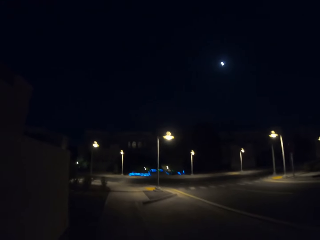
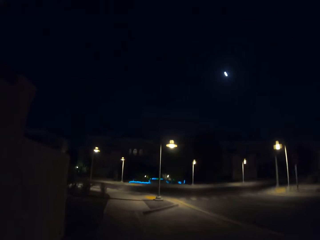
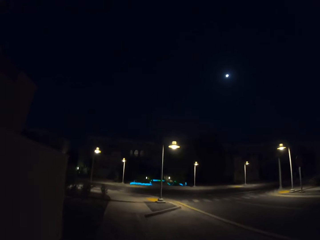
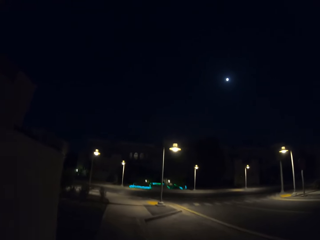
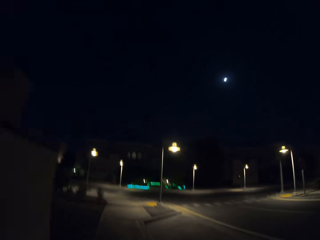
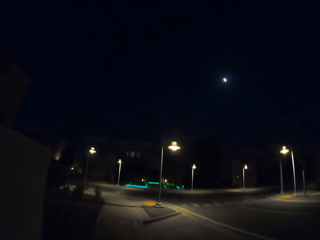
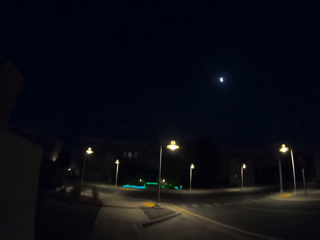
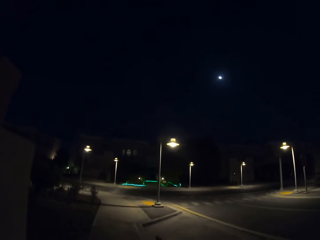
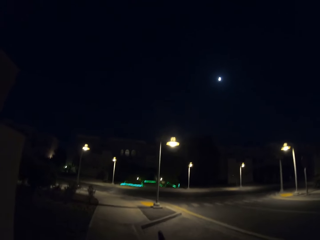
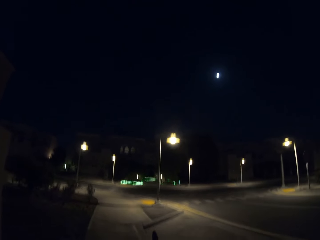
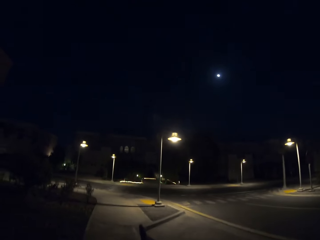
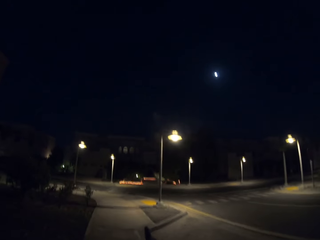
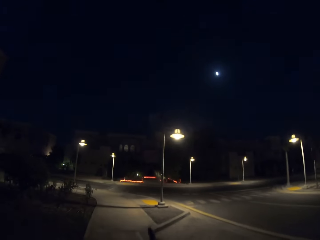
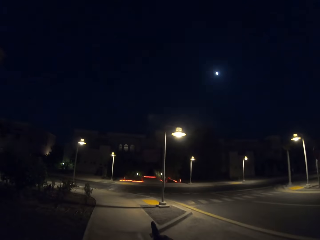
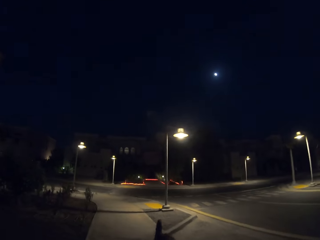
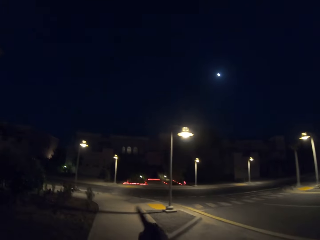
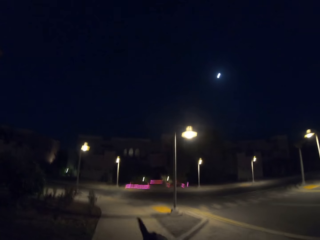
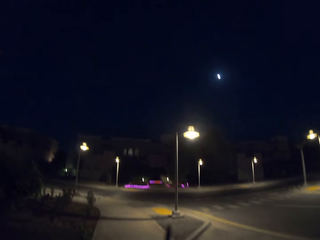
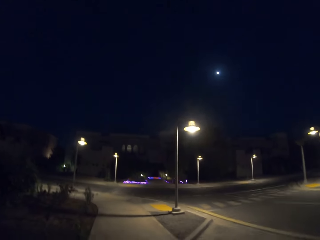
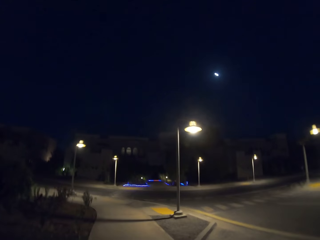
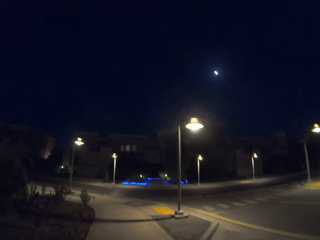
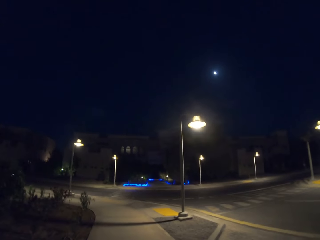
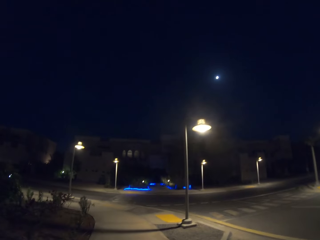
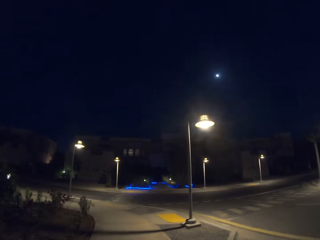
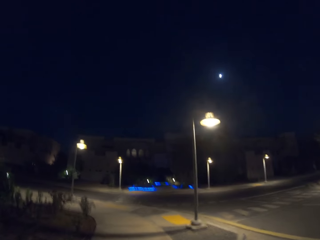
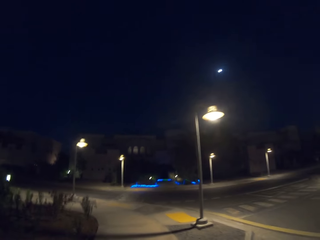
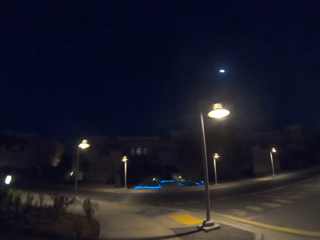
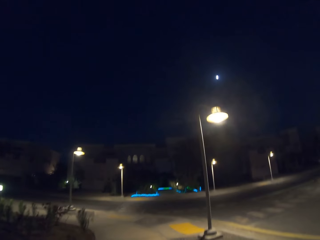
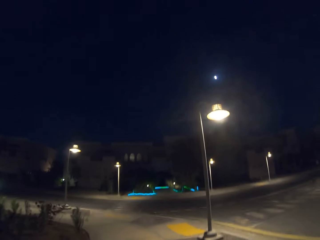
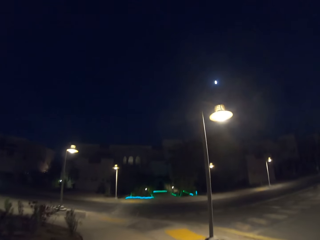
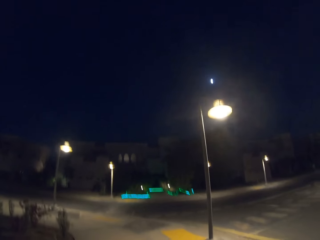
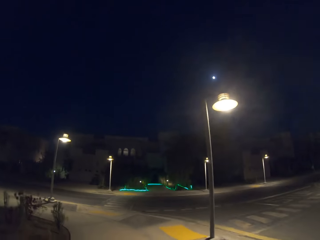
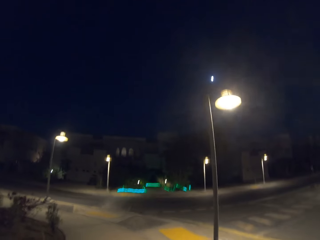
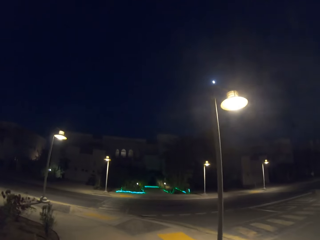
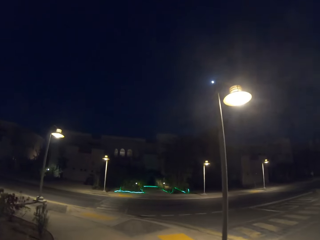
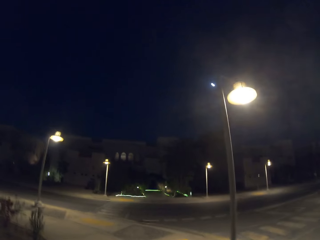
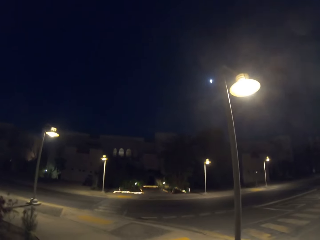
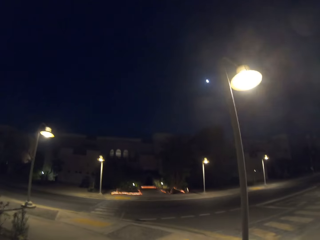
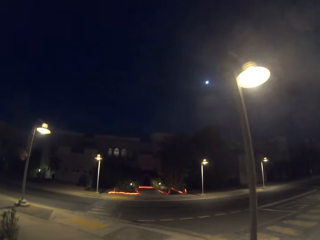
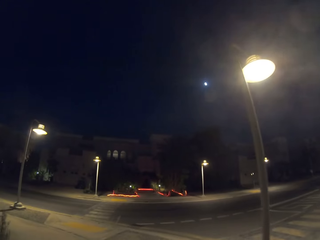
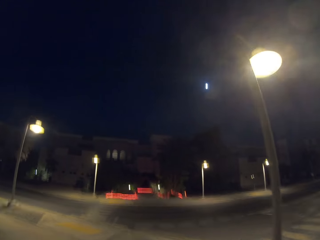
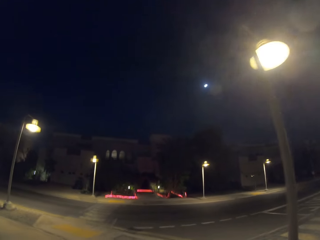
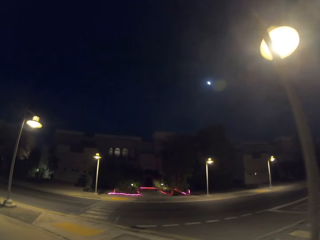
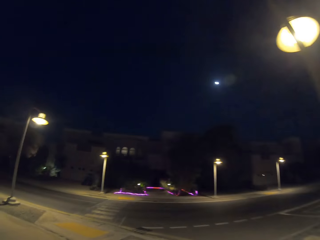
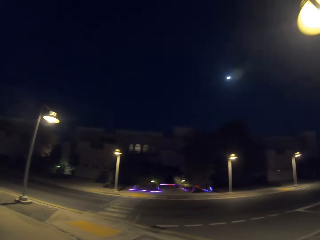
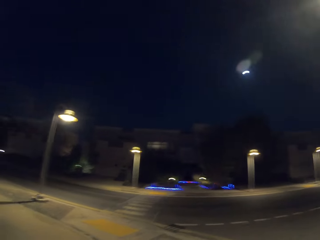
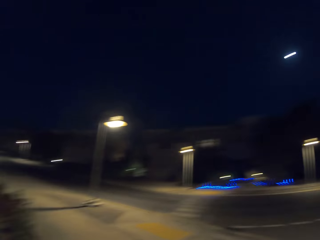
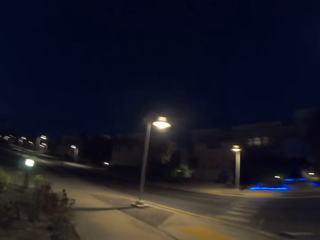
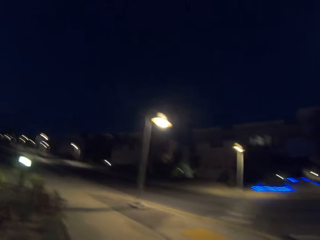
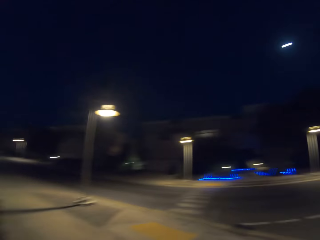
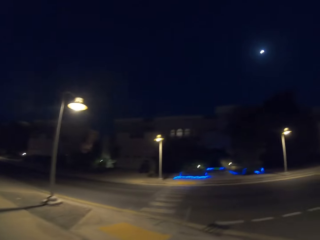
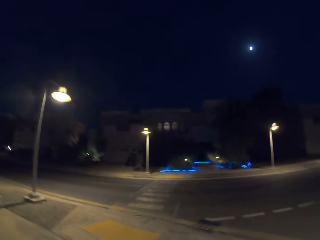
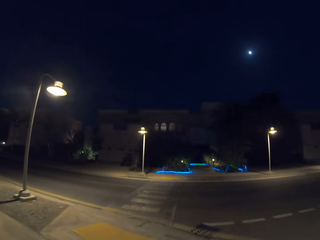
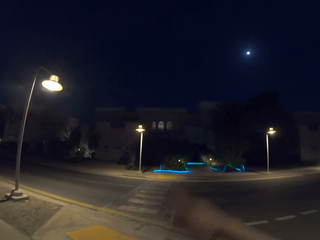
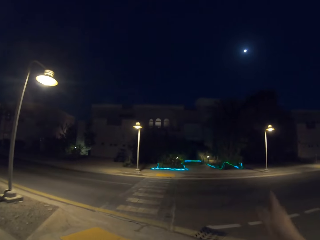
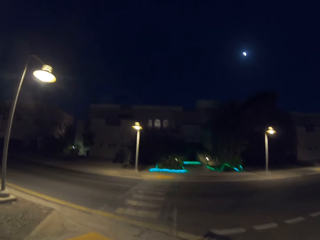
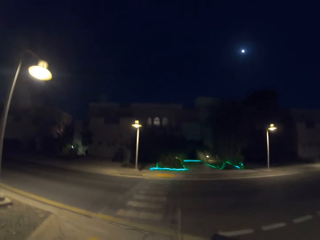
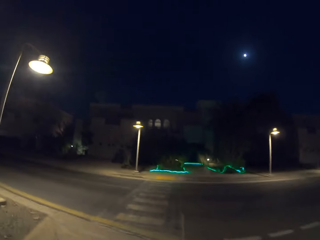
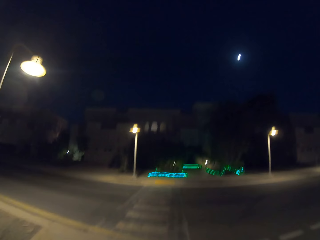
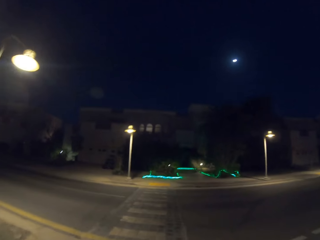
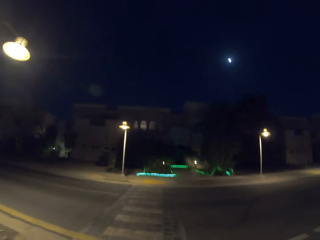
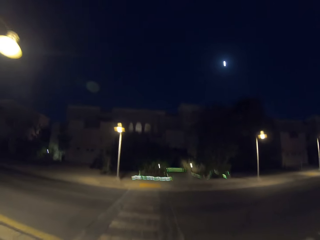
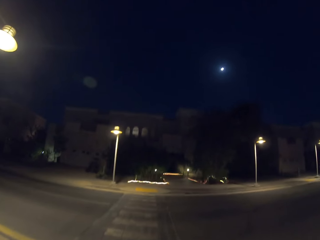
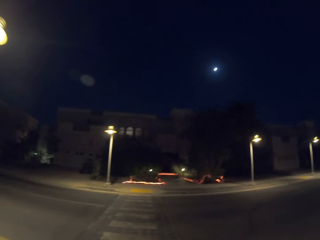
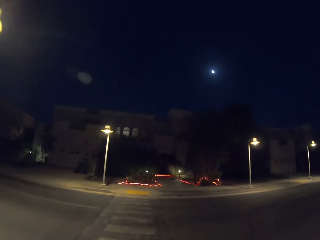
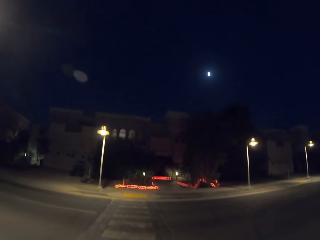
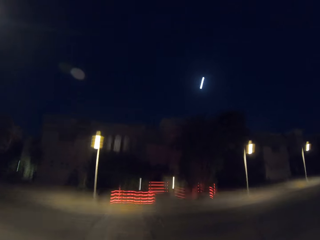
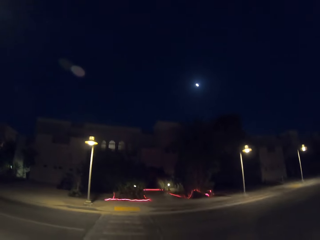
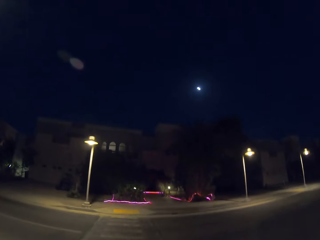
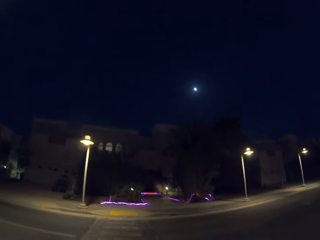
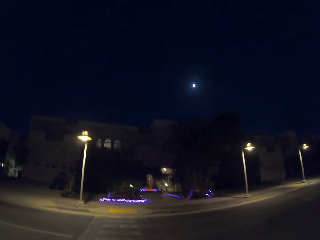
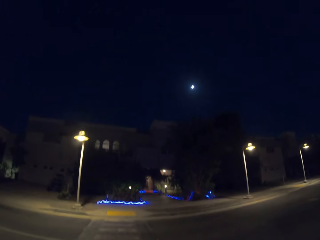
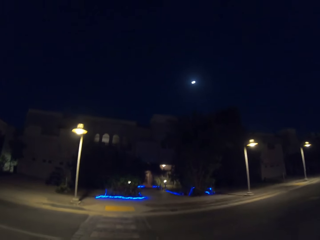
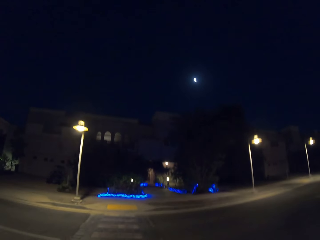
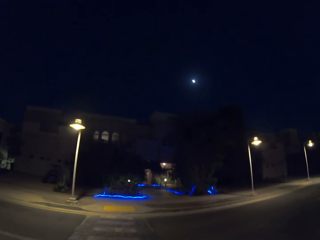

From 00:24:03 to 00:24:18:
The camera wearer points. They walk along the sidewalk. They look around. They gesture with the hand. They cross the road at the zebra crossing.

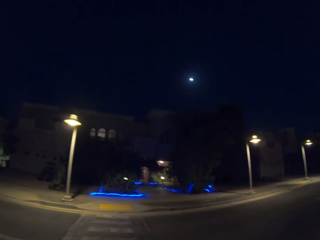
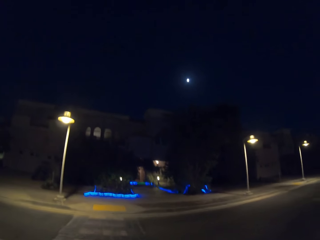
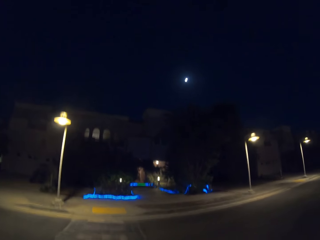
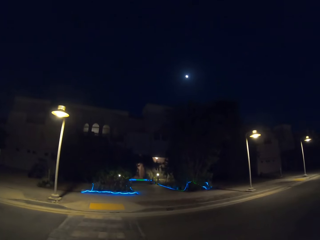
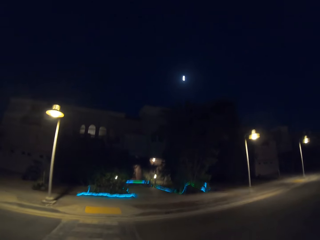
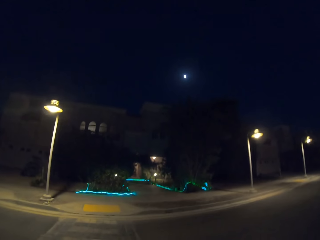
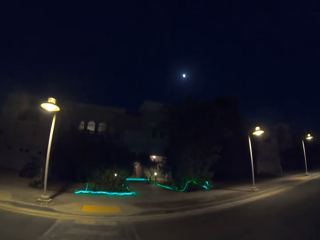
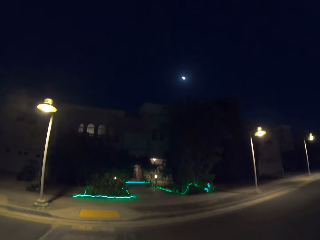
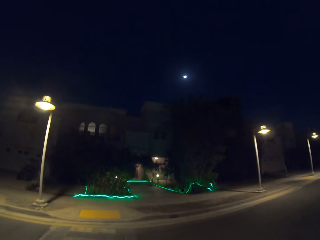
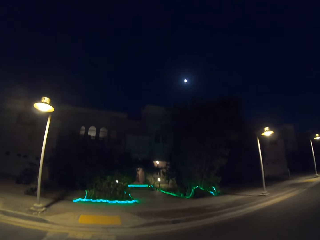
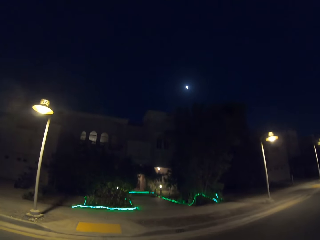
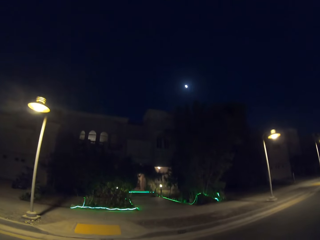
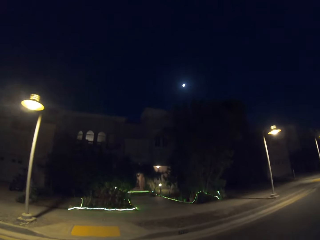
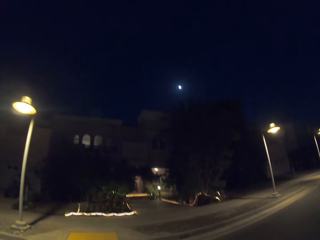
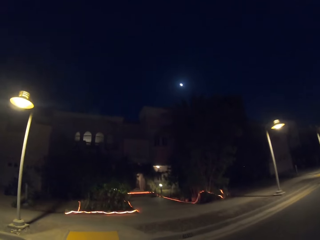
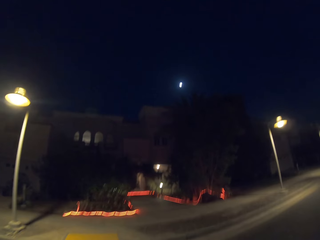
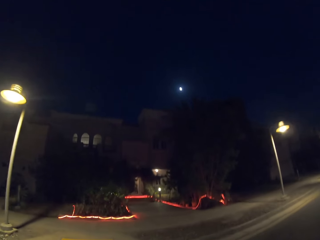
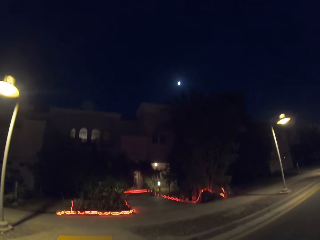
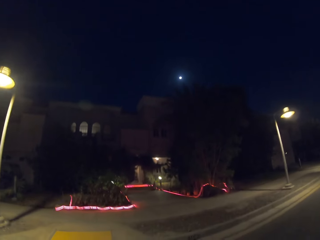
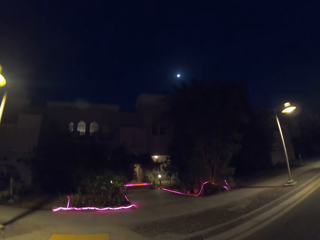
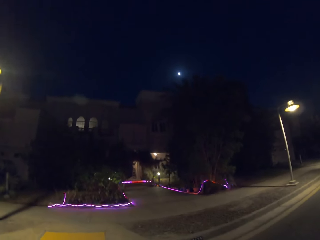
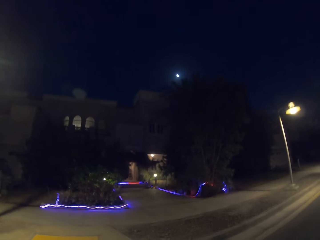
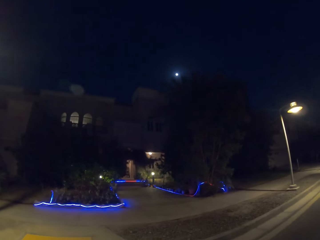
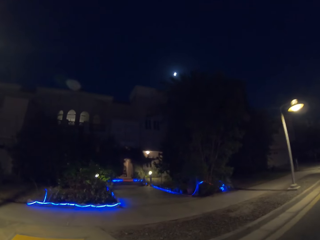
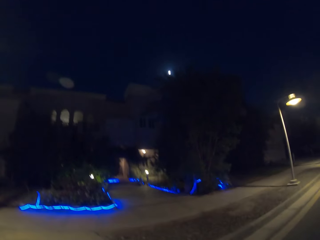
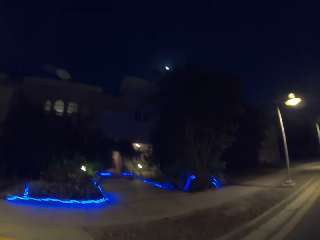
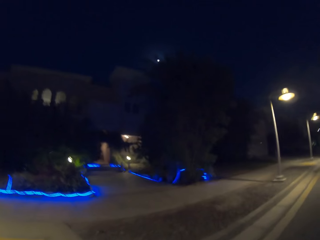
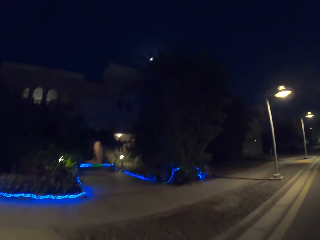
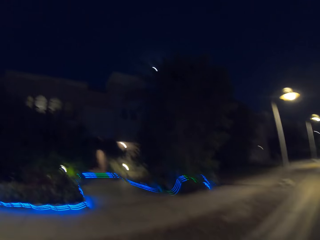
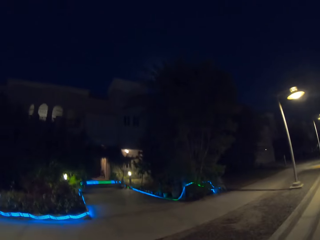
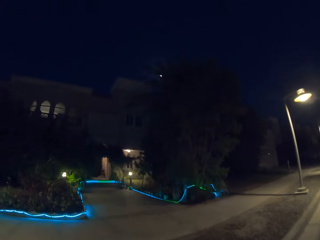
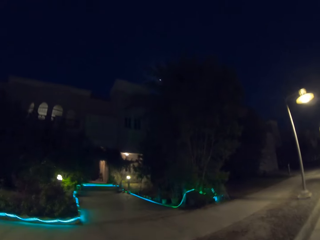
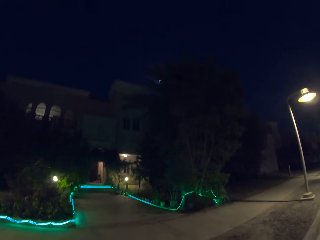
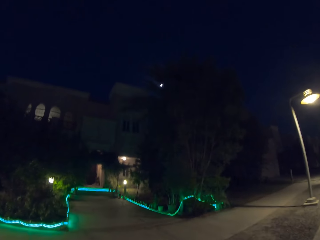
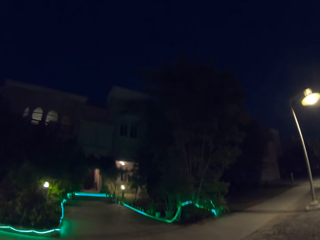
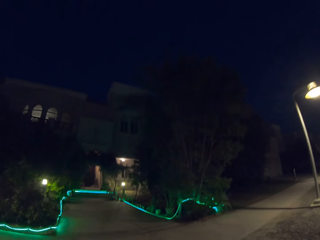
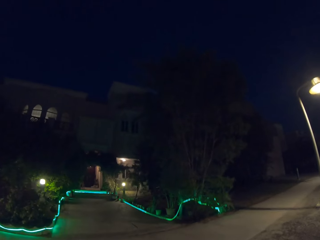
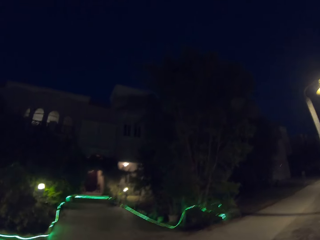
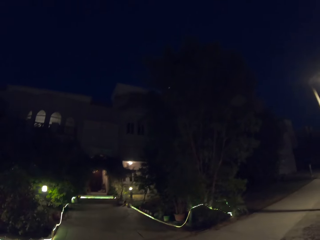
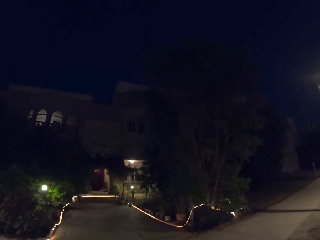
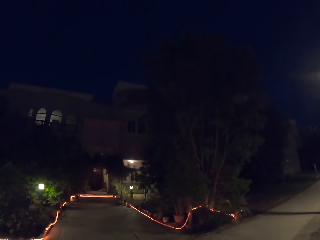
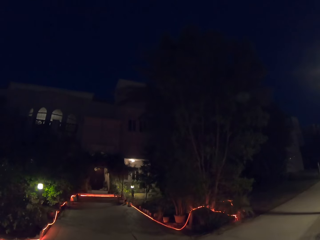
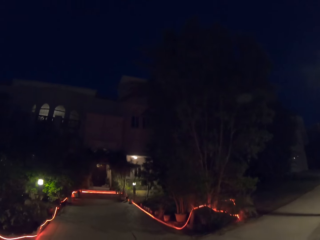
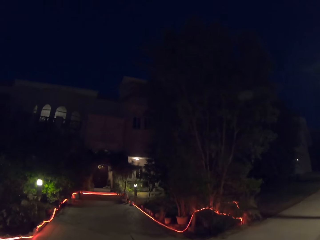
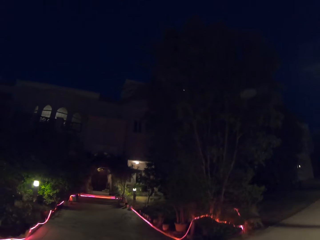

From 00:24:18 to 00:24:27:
The camera wearer gets on the pavement.
